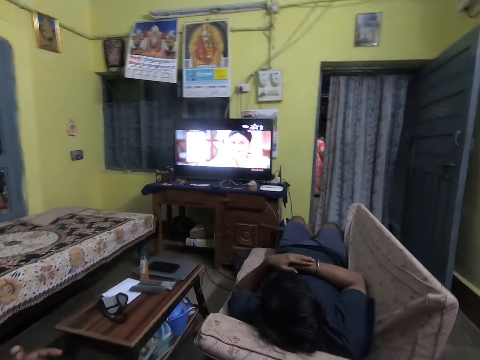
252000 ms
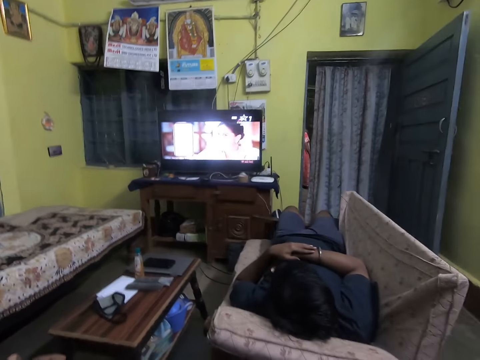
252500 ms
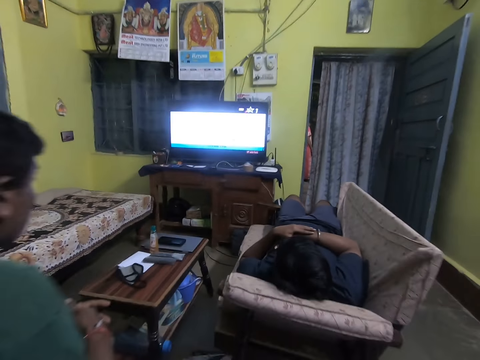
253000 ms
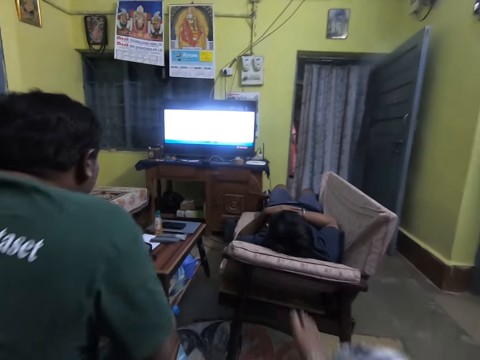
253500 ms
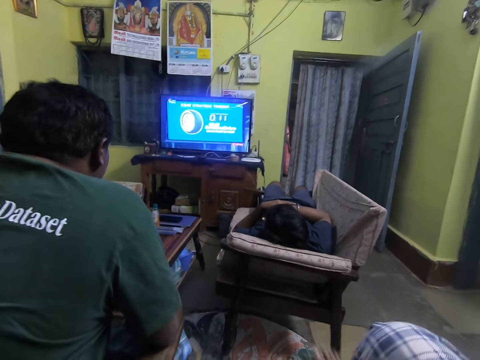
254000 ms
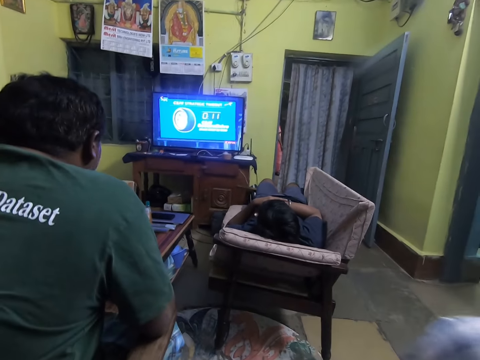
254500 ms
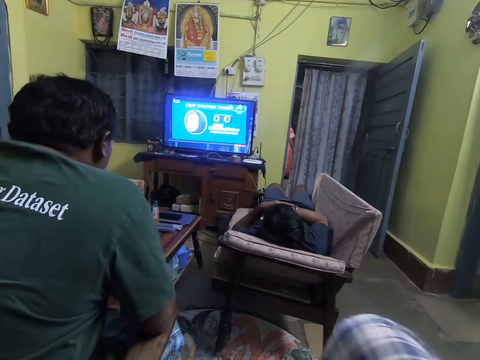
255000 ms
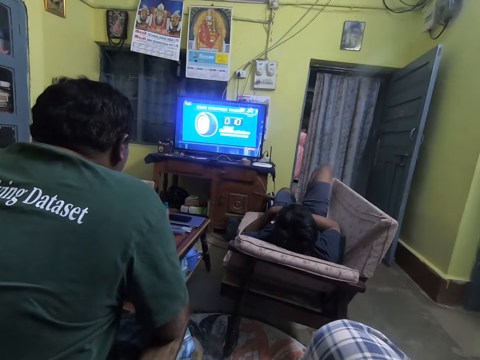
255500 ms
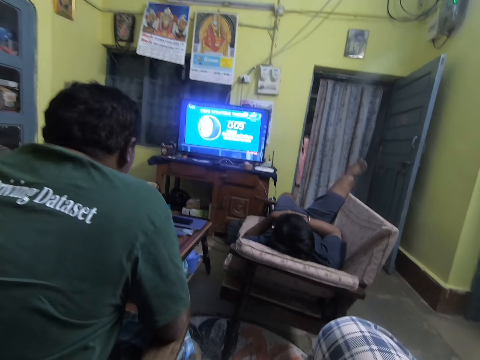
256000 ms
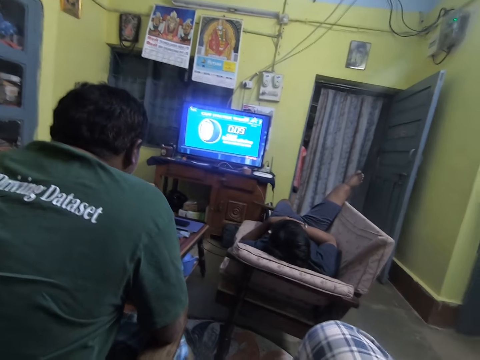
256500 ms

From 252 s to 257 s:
The camera wearer moves their leg.

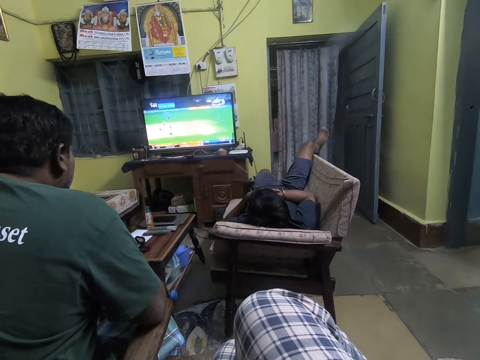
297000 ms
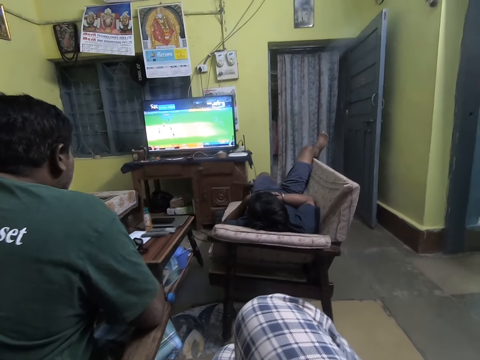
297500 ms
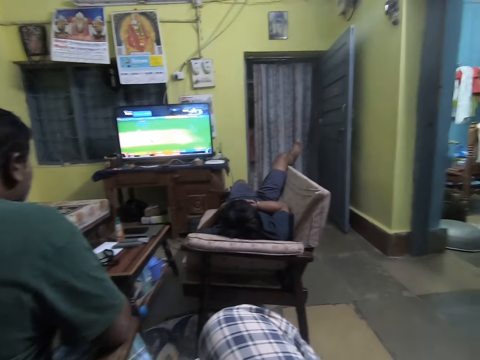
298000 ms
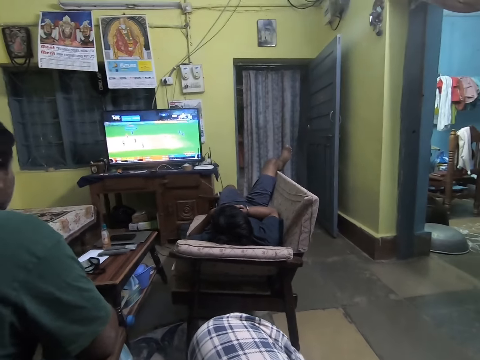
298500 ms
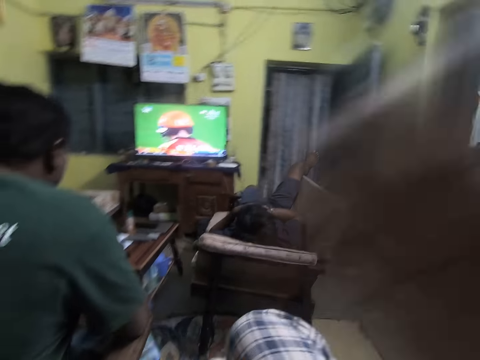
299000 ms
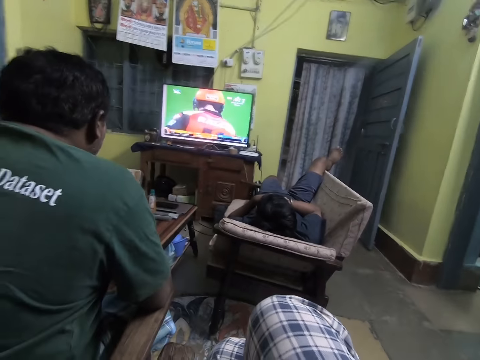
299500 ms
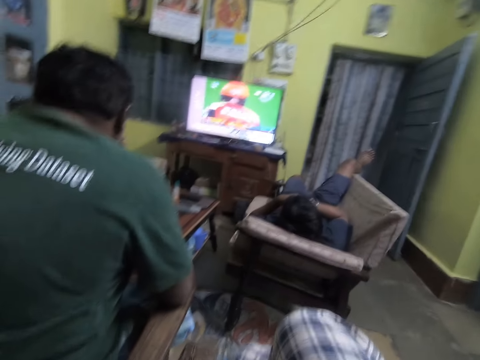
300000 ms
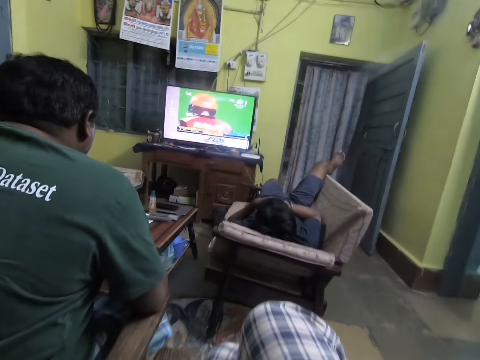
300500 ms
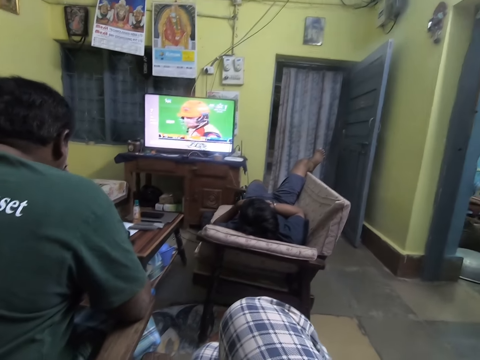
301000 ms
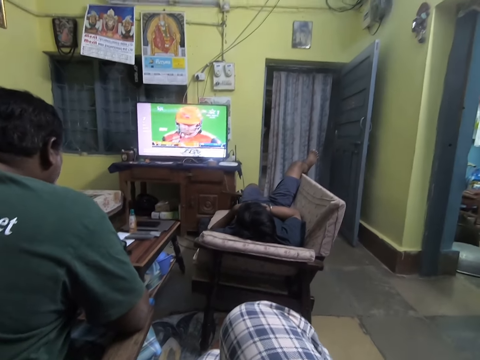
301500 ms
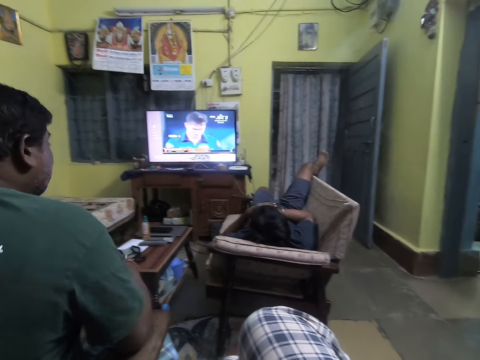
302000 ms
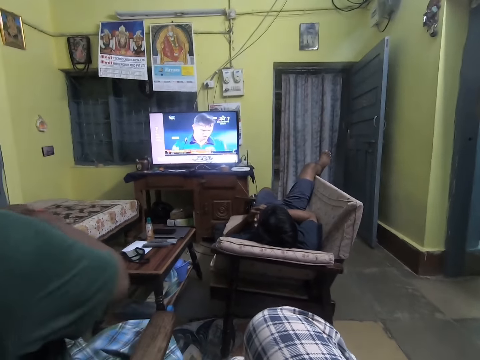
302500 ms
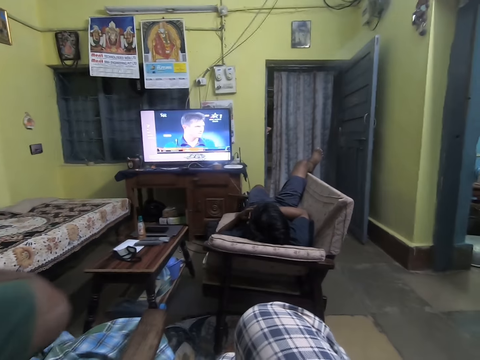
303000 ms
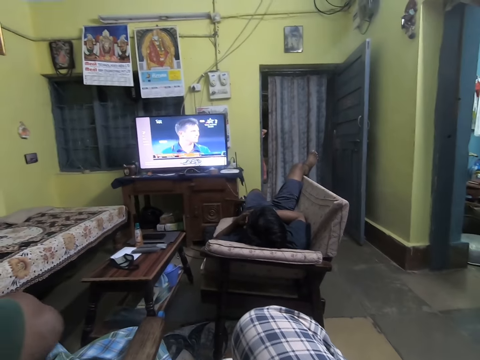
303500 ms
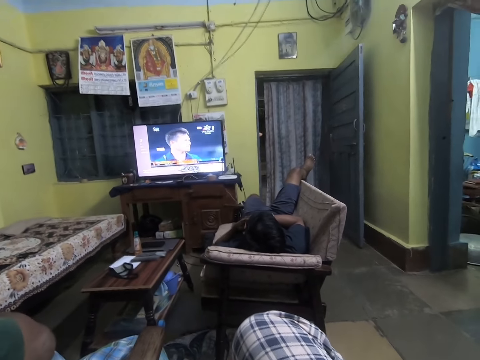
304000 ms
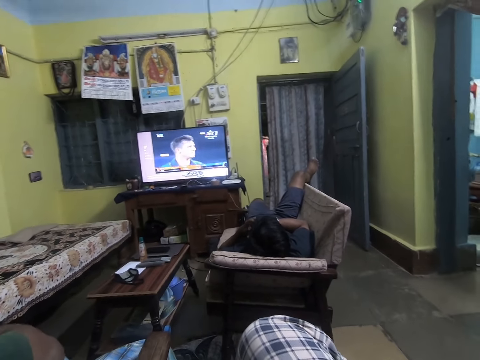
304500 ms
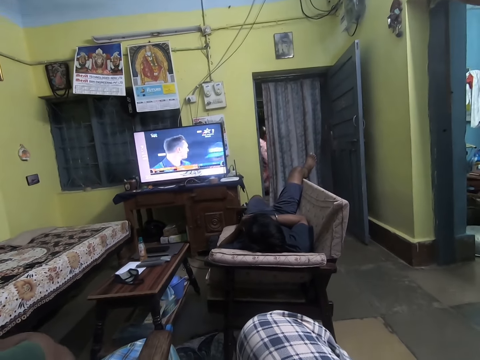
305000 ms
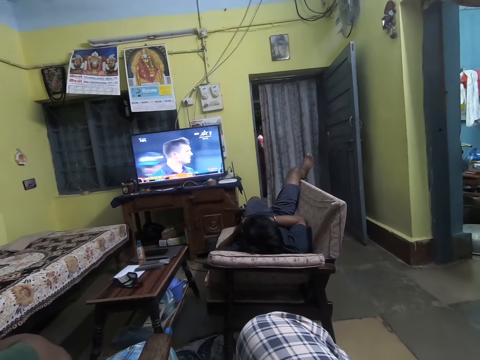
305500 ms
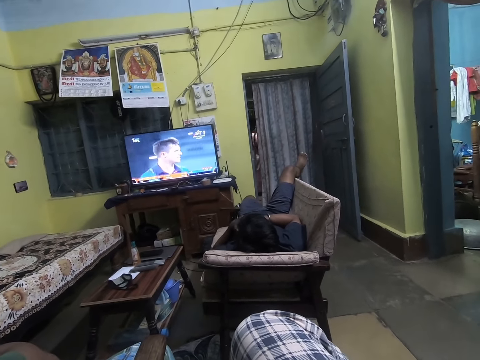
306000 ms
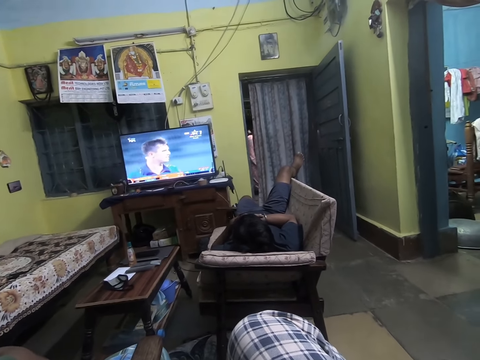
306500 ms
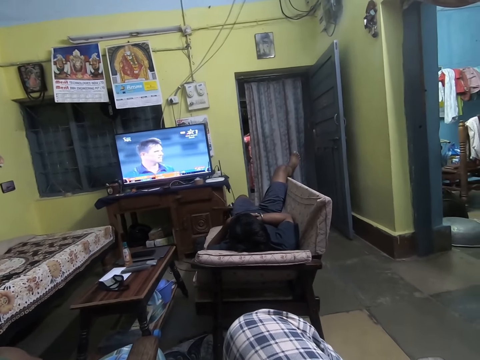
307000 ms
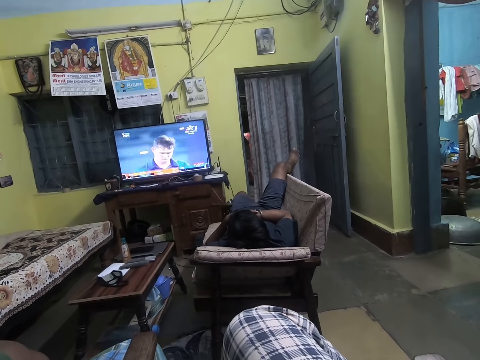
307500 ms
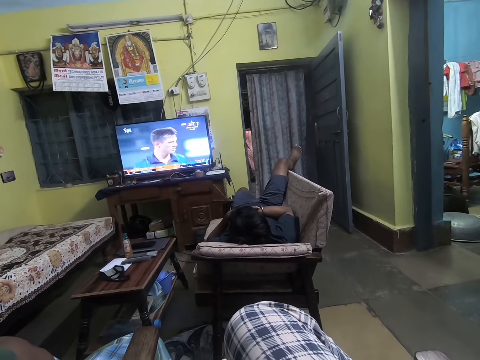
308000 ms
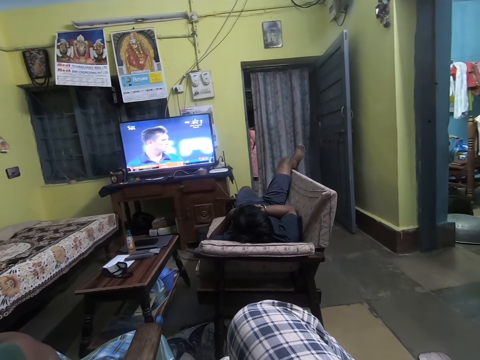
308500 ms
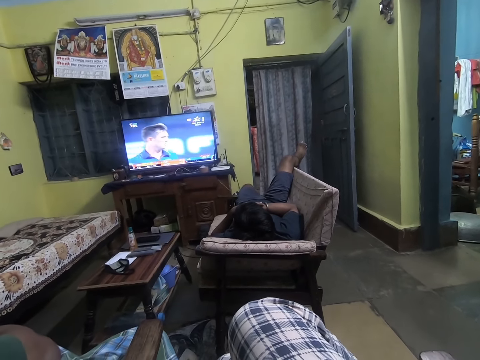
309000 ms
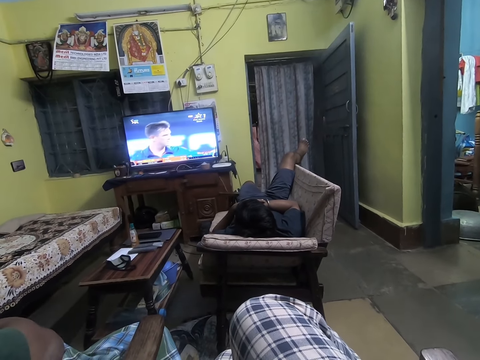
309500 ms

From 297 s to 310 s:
The camera wearer moves their hand. They watch television.

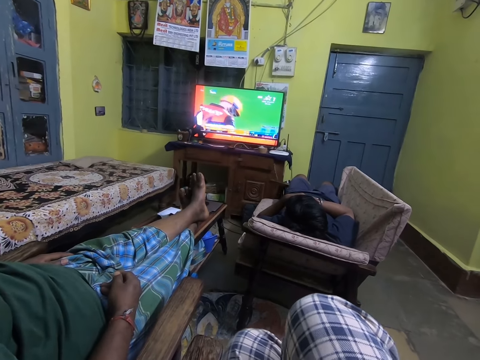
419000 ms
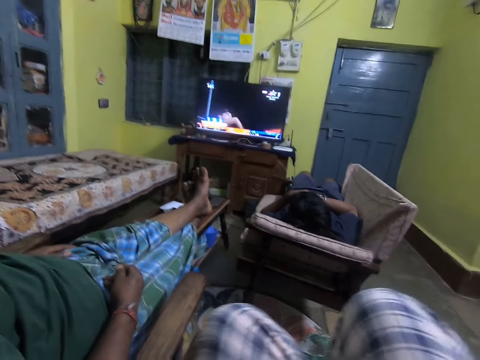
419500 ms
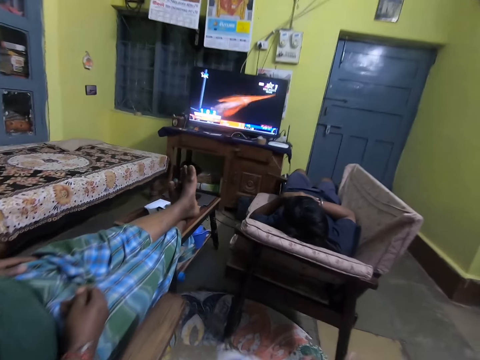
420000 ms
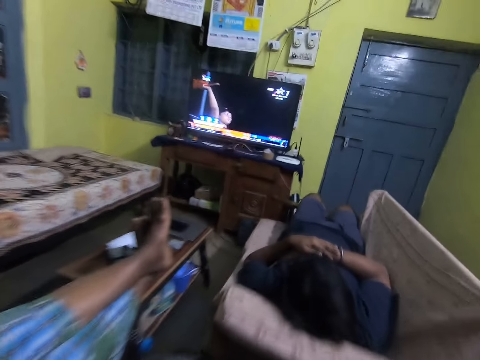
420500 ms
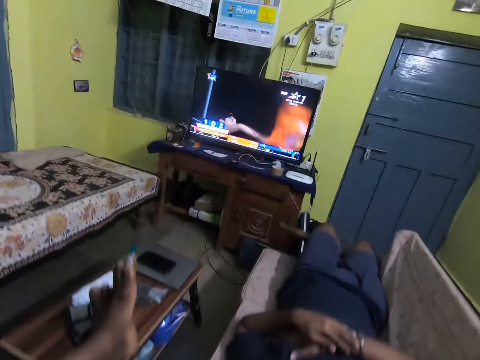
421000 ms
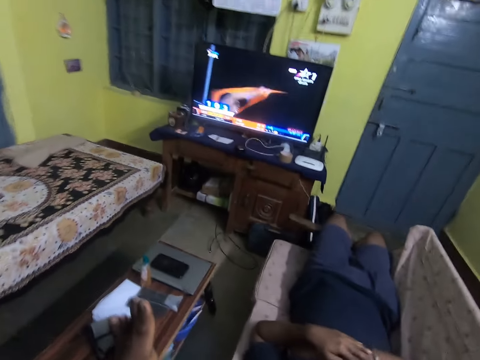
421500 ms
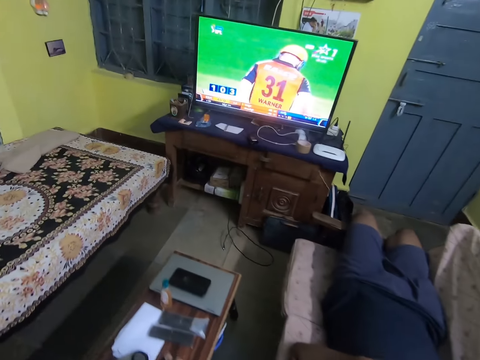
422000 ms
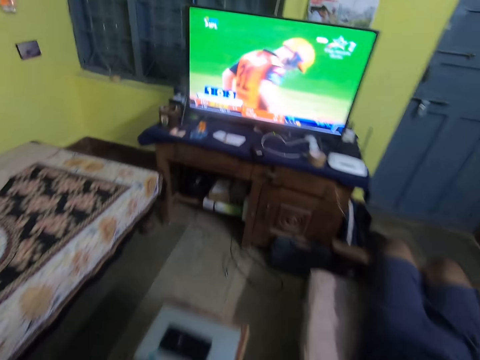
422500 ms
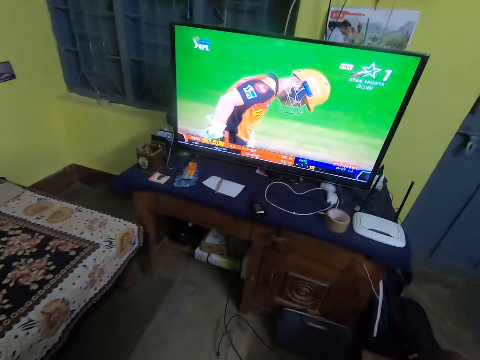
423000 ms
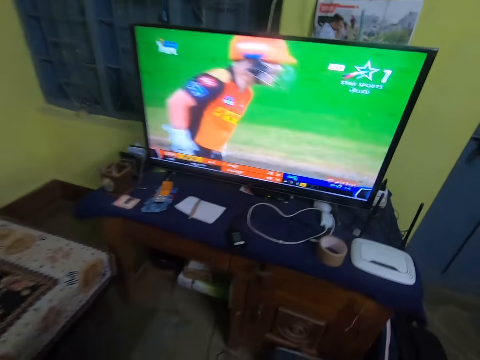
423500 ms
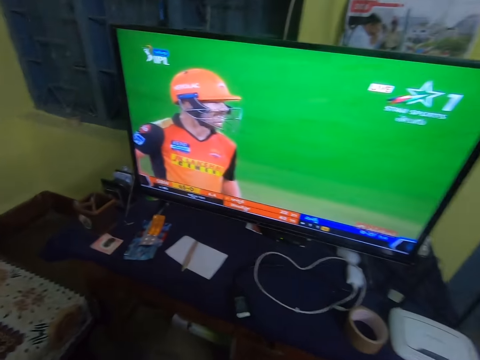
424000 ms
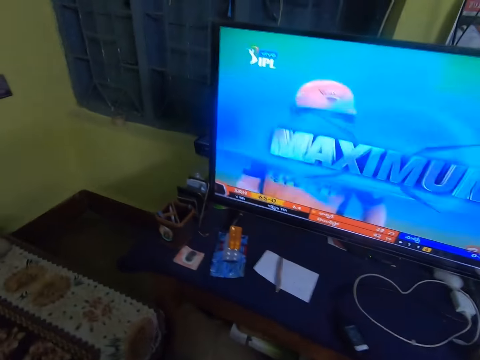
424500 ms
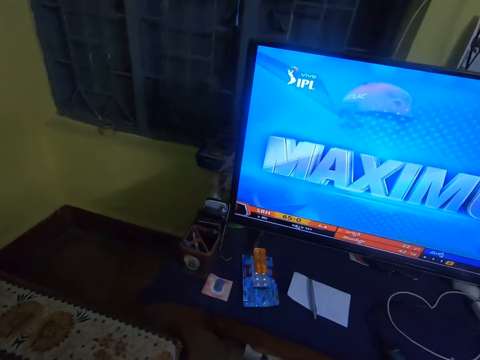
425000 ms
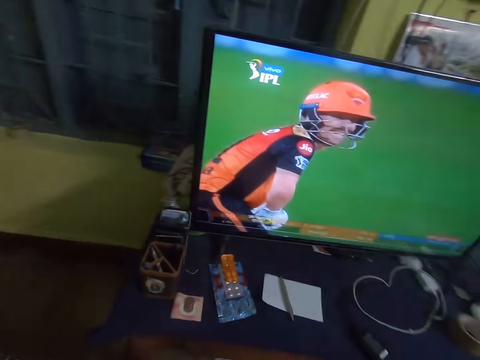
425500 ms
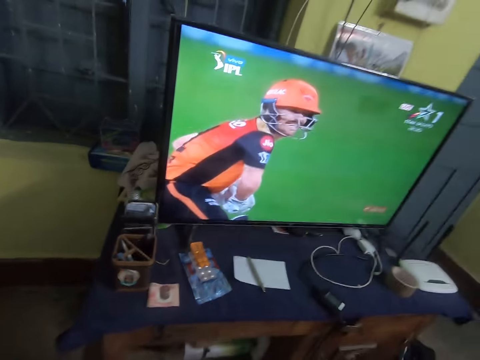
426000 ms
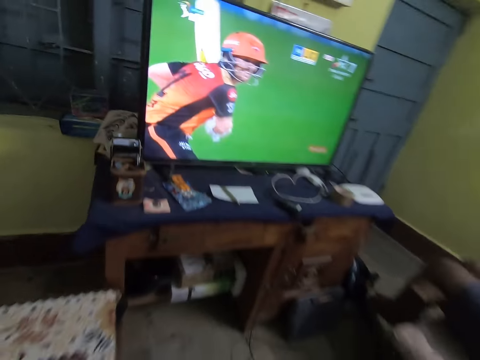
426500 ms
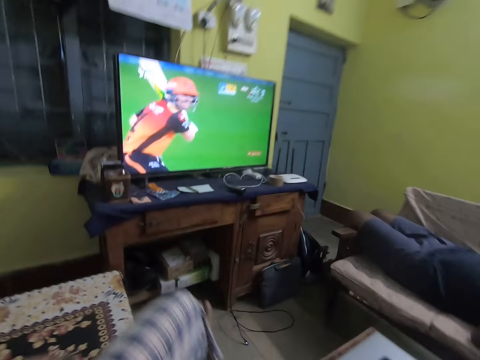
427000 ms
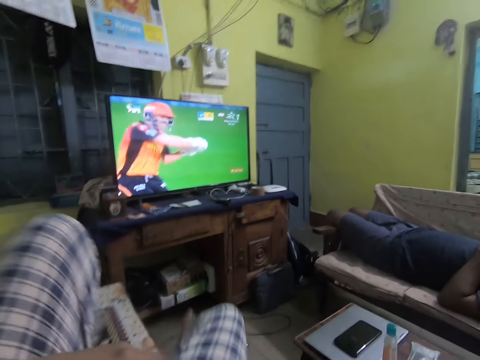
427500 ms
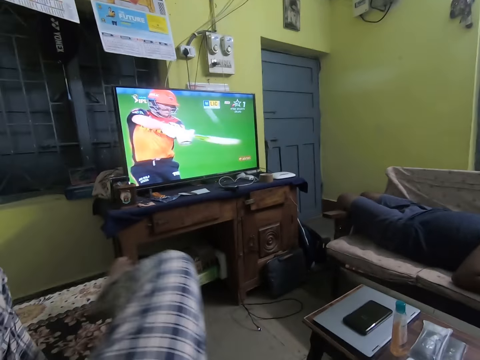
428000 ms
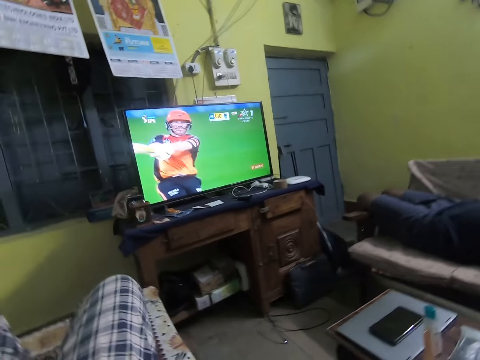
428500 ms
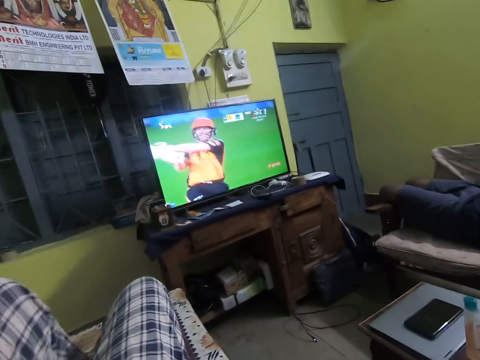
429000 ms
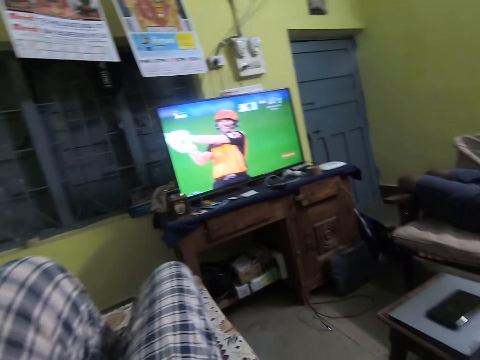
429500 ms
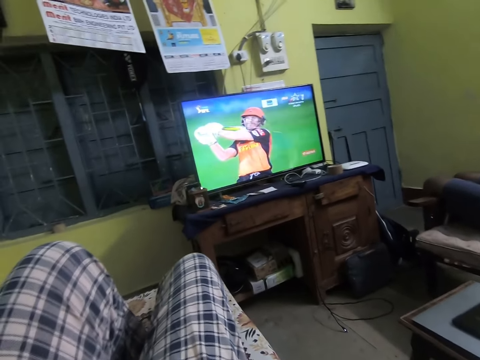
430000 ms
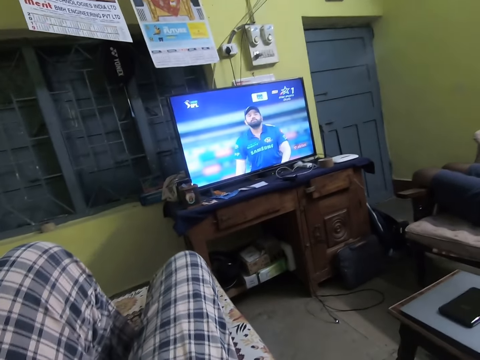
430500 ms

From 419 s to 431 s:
The camera wearer gets up from the chair. They walk to the bed. They lie on the bed. They sleep on the seat. They converse with a person and another person. They watch television.
